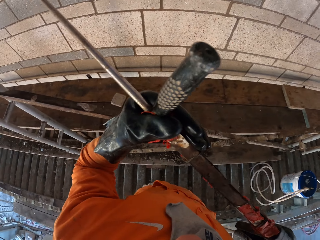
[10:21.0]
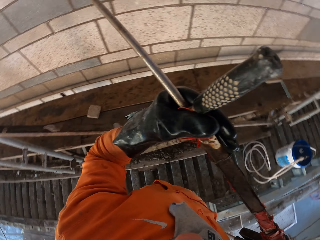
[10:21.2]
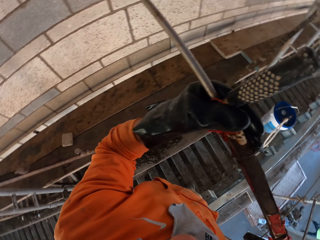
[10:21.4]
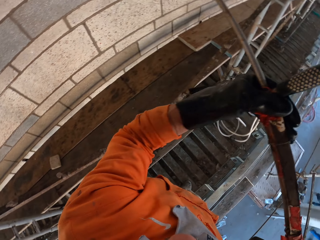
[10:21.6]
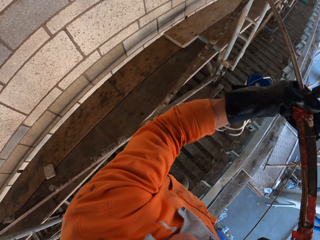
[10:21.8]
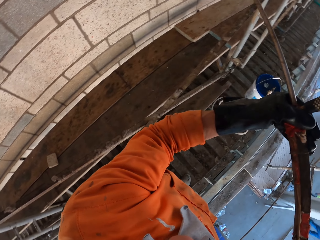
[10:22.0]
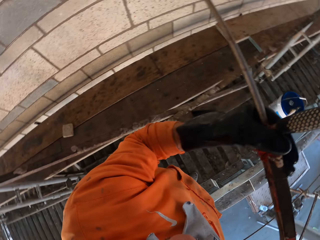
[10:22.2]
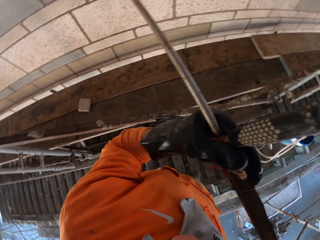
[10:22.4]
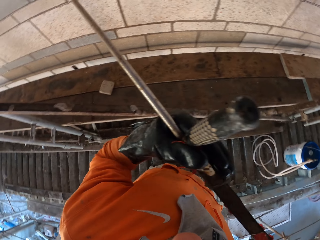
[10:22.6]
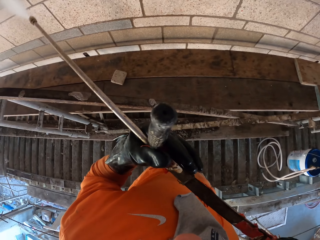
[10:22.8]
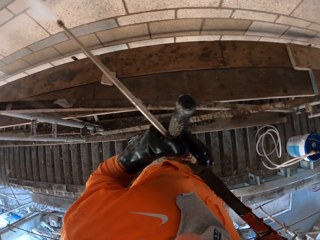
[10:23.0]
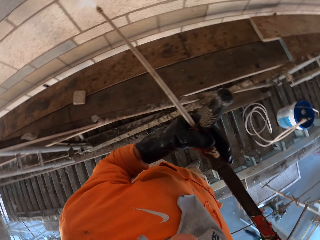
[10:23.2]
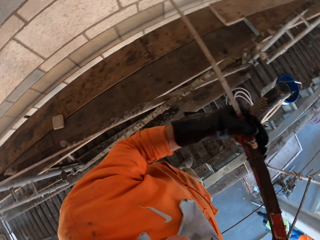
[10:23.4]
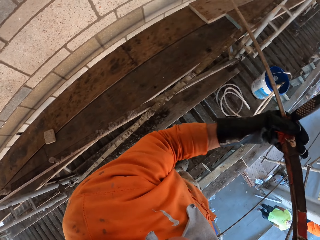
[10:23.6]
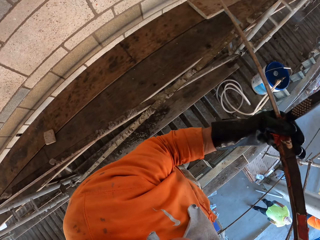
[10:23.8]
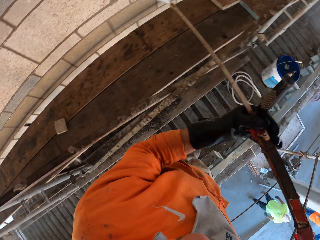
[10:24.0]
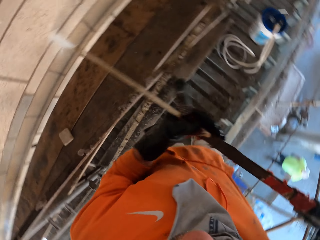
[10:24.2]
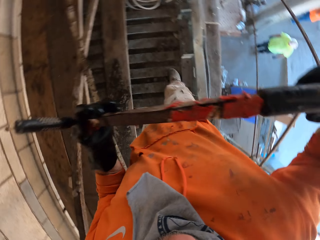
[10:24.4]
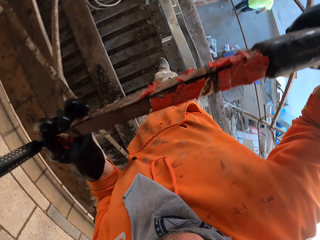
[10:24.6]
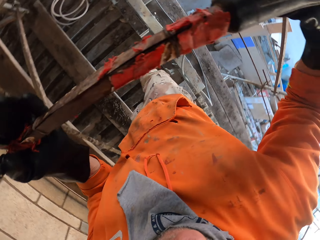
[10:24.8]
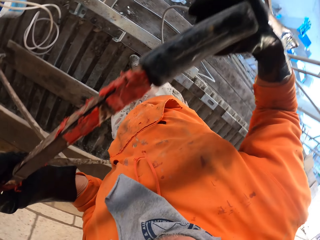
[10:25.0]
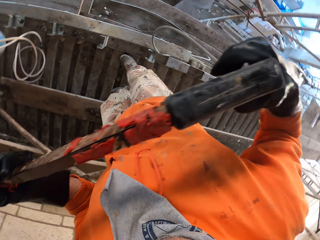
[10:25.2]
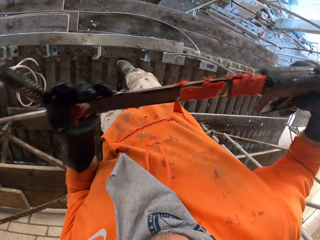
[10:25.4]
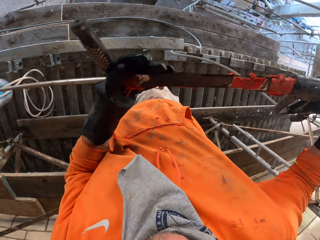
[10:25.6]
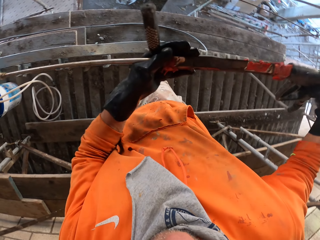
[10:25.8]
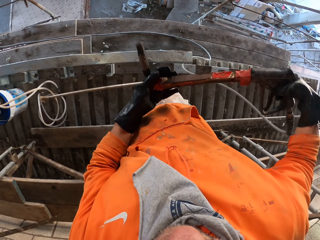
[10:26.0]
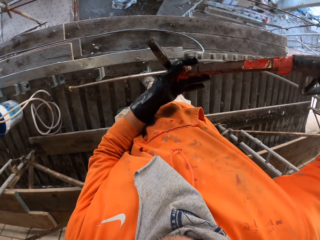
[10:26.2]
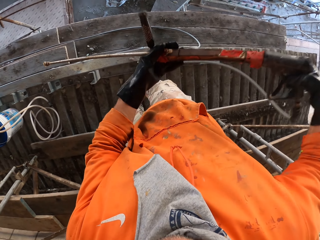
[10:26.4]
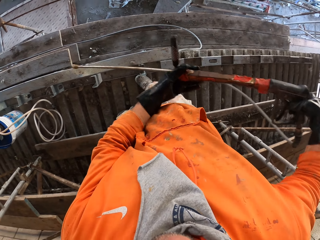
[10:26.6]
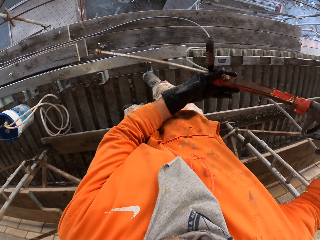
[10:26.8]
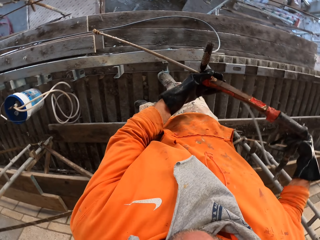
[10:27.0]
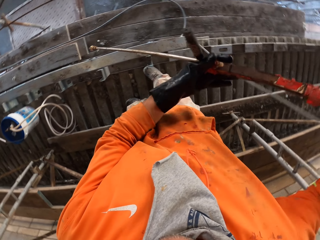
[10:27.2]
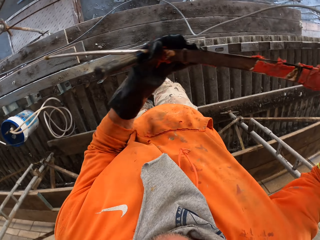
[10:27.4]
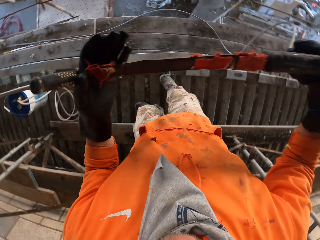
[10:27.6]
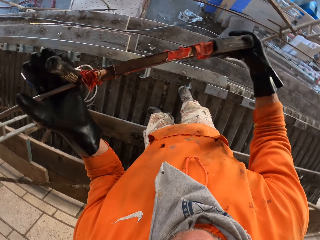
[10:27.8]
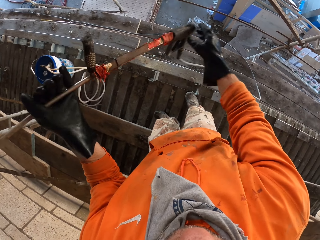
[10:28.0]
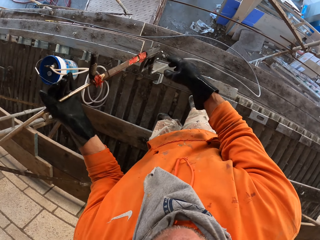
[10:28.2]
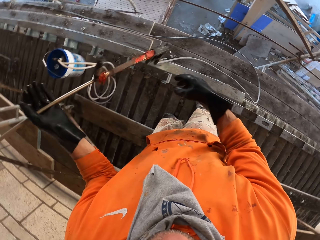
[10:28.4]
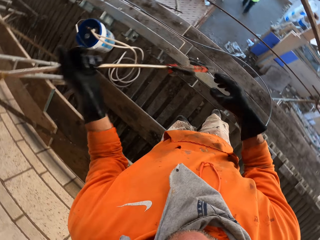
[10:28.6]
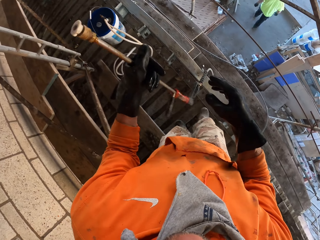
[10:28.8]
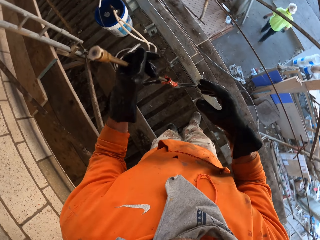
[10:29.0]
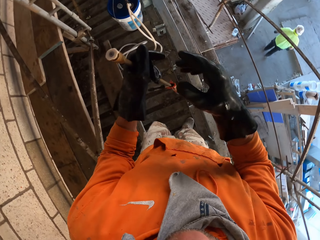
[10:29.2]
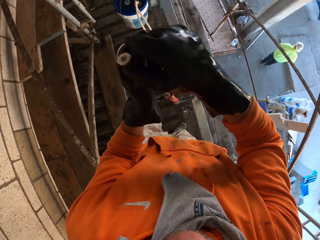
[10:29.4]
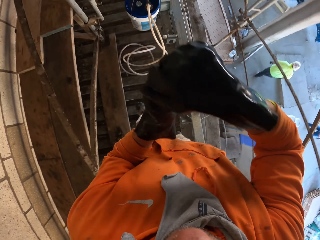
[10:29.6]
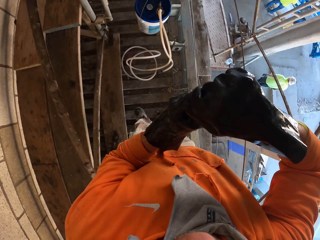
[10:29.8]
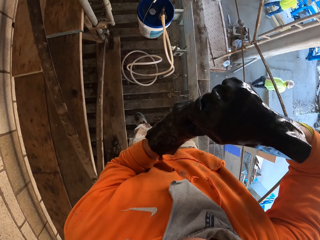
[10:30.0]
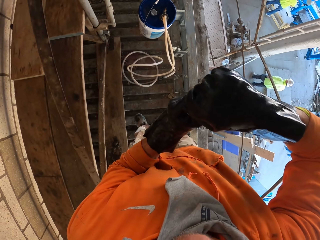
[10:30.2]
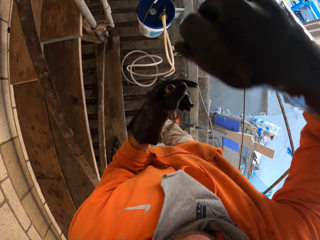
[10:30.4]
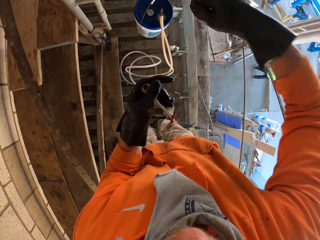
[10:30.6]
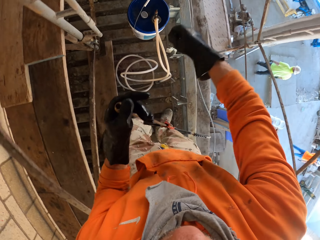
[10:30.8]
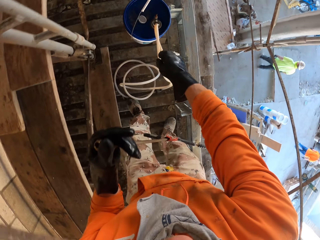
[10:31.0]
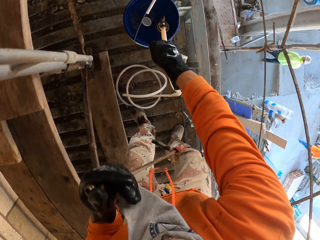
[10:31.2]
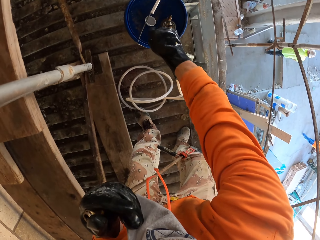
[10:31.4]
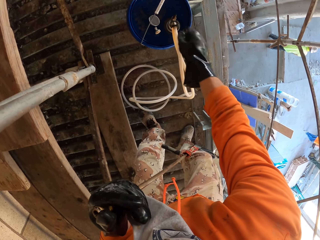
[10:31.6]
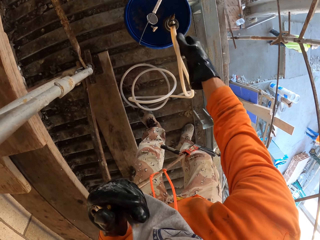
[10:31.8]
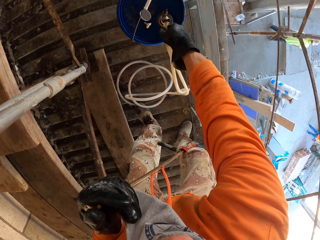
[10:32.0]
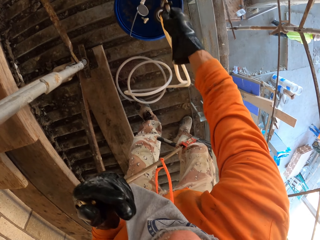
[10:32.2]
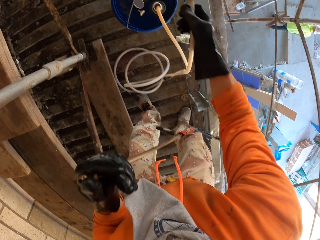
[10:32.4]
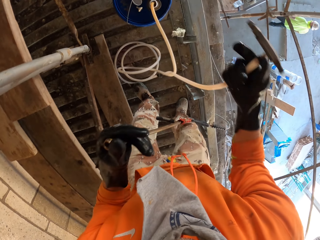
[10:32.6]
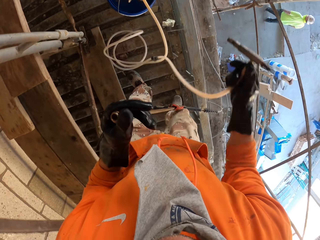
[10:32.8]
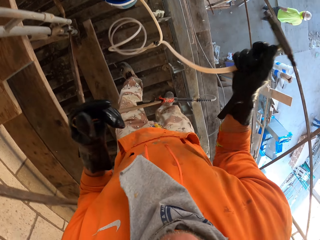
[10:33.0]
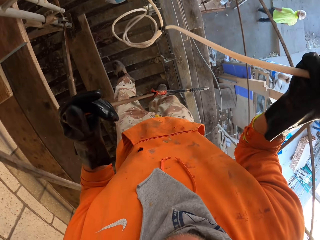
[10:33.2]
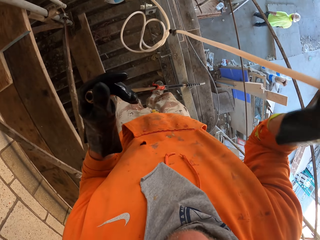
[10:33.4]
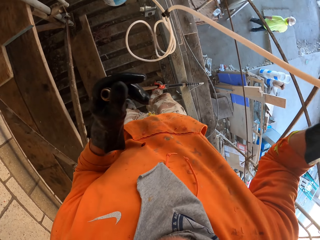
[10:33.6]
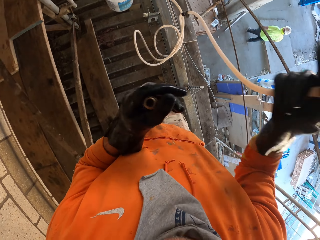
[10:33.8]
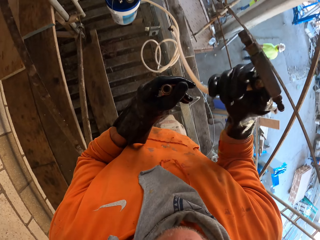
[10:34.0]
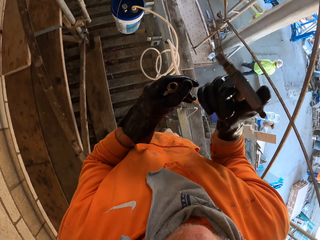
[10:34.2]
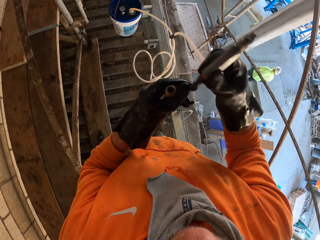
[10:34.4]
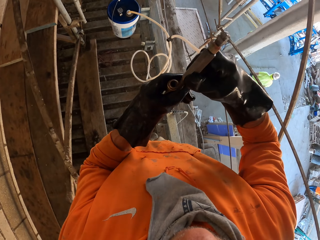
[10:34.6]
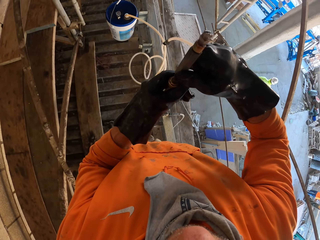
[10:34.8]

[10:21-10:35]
The camera wearer adjusts the pressure gun on the hands. They lower the pressure gun. They remove the nozzle cap from the pipe nozzle. They put the nozzle cap on the container. They take a pipe connector. They pull the pipe connector. They fit the pipe.

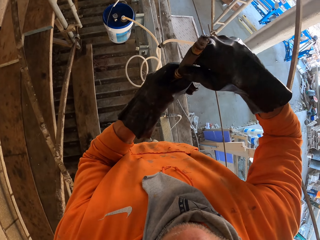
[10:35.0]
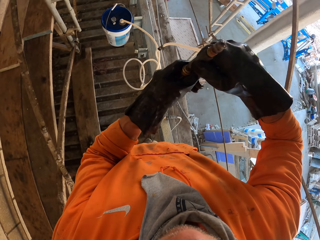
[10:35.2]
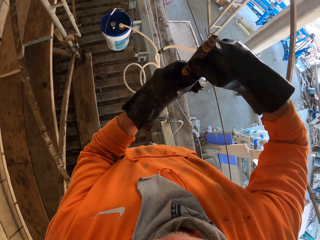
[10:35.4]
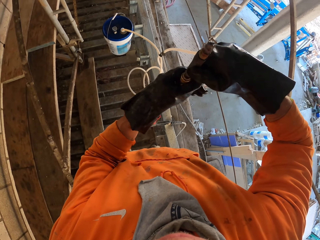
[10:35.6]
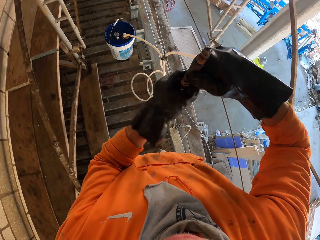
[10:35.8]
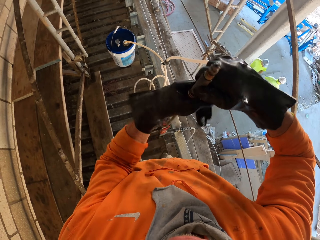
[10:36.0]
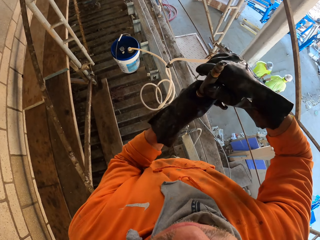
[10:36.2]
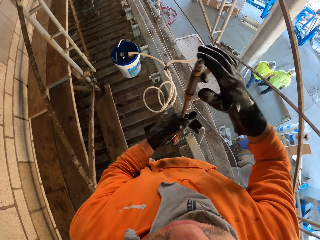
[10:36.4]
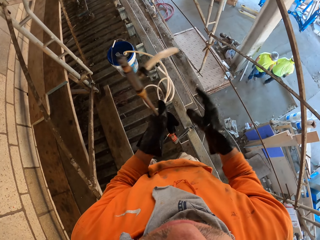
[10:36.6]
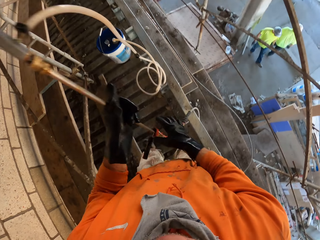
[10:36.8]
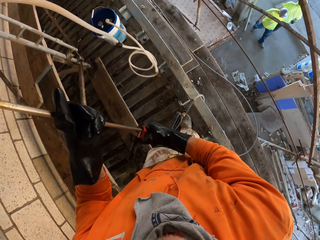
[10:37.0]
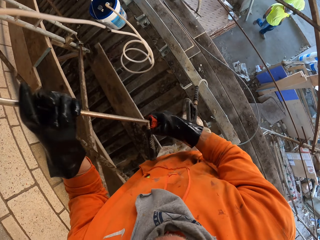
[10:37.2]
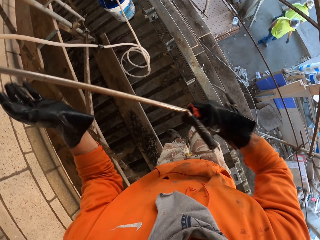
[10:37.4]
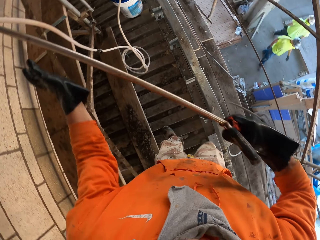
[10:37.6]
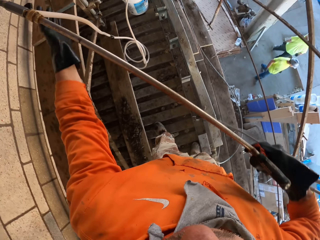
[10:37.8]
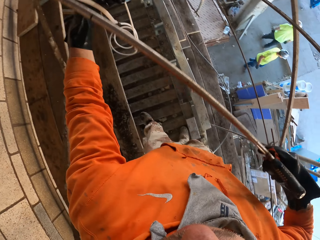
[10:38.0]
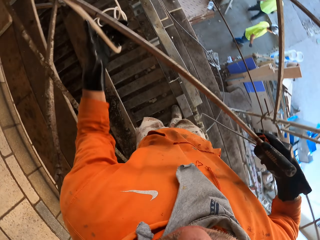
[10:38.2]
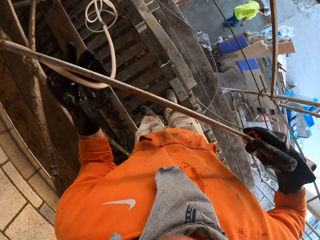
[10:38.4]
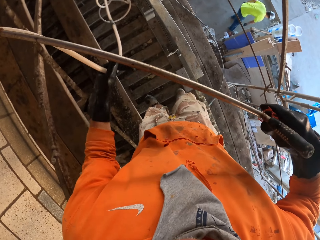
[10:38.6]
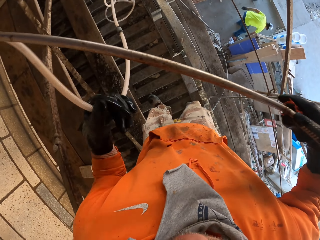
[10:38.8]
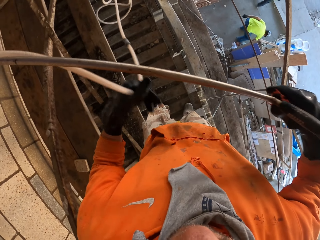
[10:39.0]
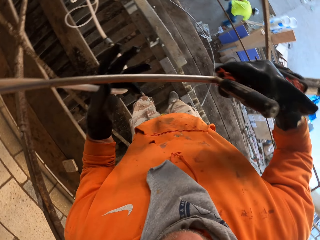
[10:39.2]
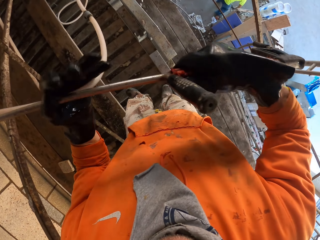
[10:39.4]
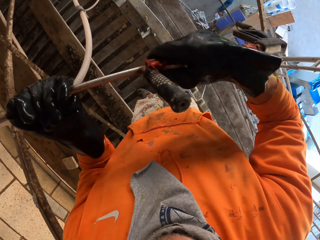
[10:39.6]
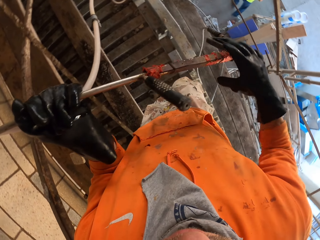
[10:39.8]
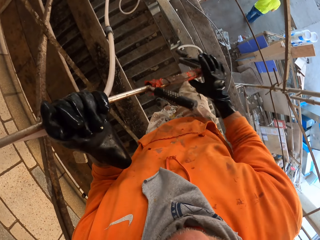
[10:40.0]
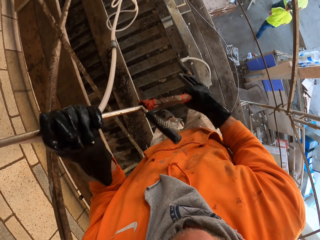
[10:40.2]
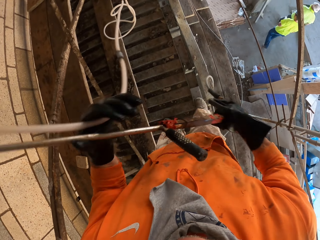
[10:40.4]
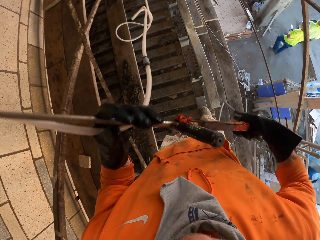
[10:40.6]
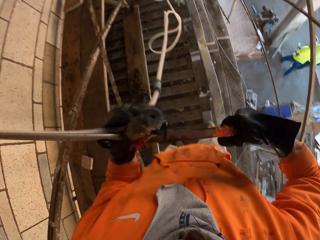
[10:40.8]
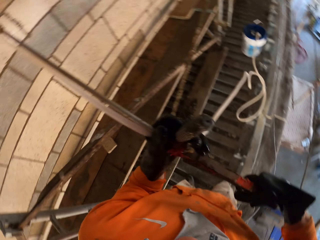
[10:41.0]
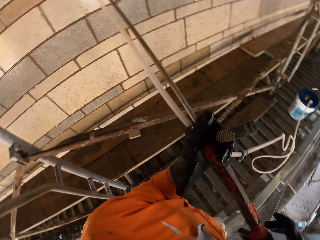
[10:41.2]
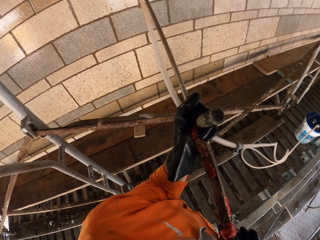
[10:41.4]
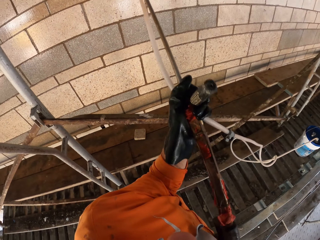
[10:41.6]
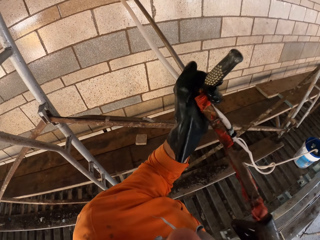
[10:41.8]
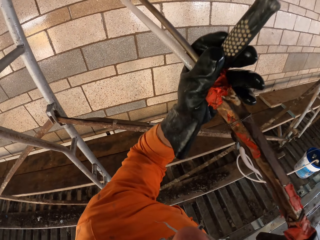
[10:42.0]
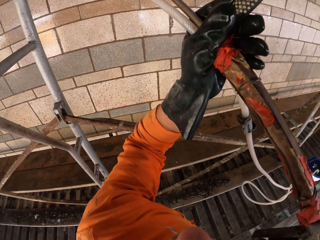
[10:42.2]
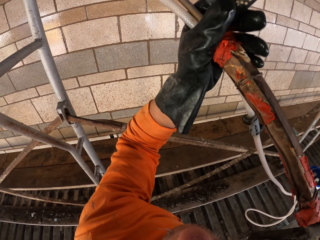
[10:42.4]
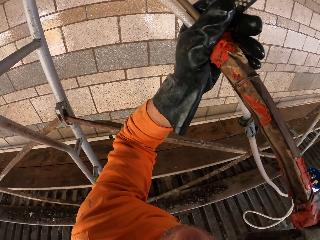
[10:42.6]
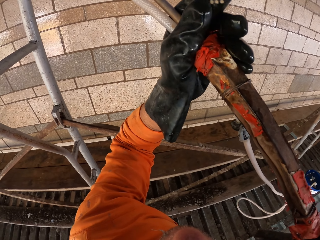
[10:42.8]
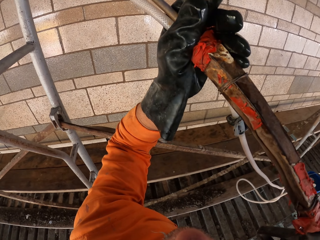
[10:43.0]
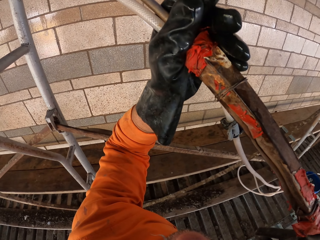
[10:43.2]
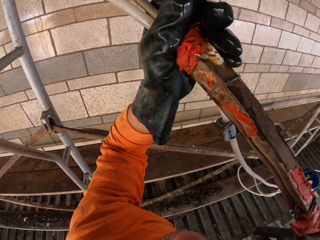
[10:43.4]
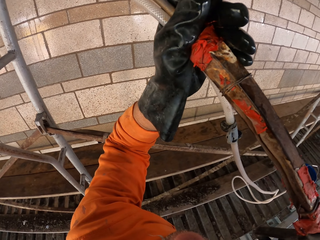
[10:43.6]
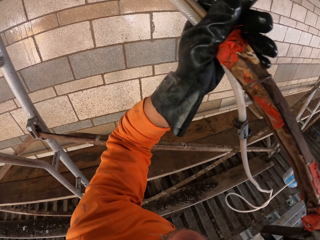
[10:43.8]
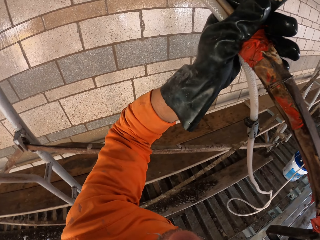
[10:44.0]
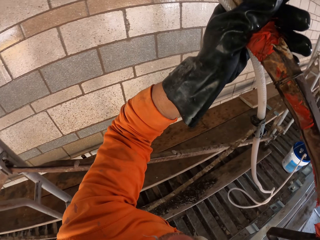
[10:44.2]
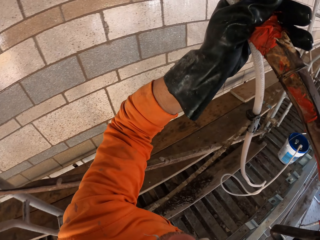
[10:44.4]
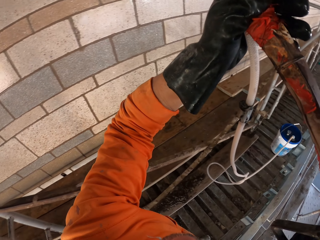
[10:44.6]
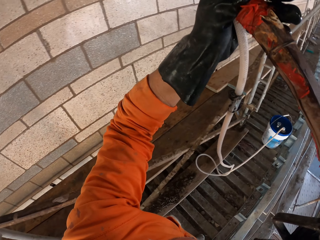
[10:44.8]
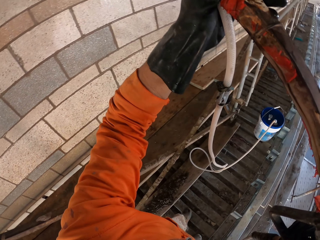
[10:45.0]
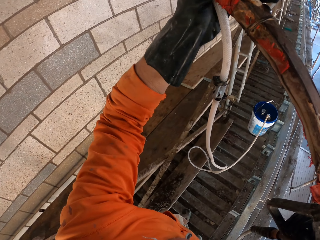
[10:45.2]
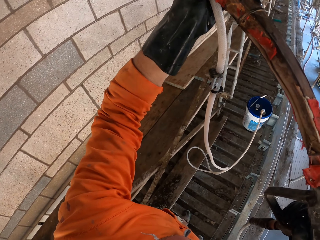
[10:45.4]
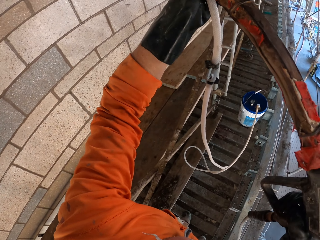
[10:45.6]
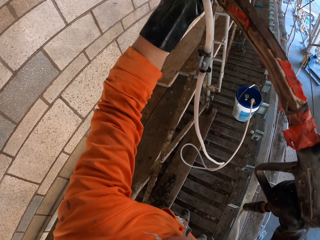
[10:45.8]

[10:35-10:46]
The camera wearer puts the pipe connector on the pressure gun. They fix the pipe connector on the pressure gun. They lift the pressure gun. They pull the pipe. They adjust the pipe. They spray the fly over wall with a sprayer.
